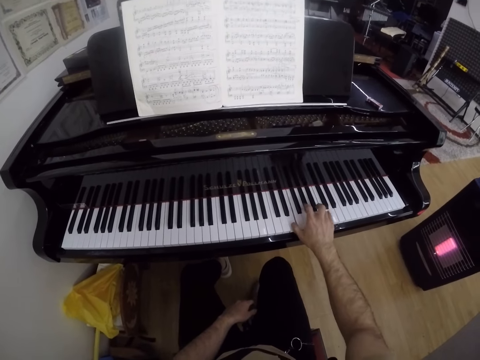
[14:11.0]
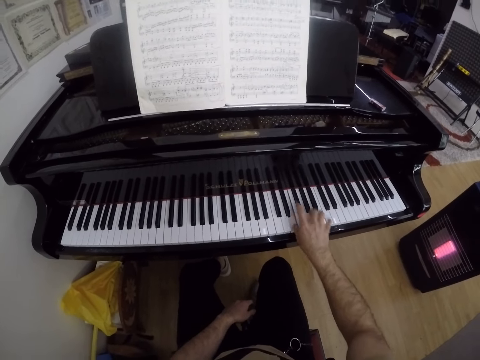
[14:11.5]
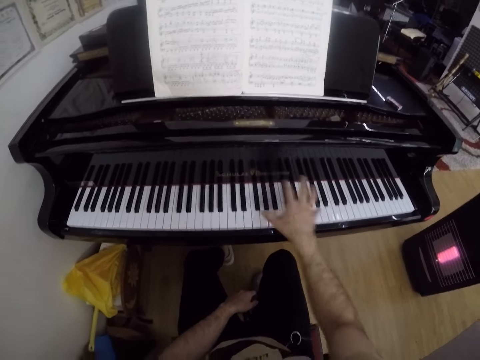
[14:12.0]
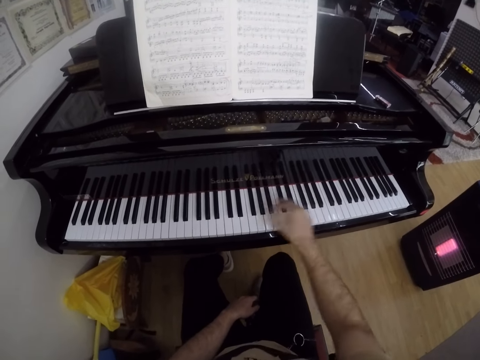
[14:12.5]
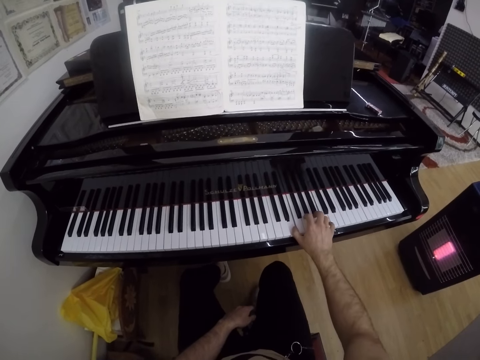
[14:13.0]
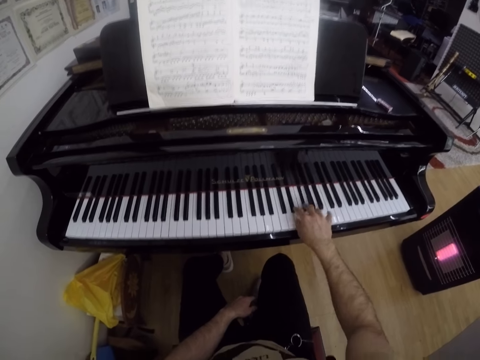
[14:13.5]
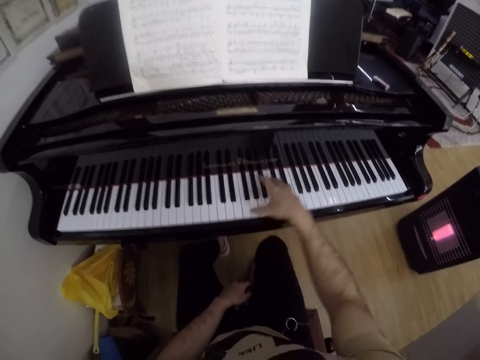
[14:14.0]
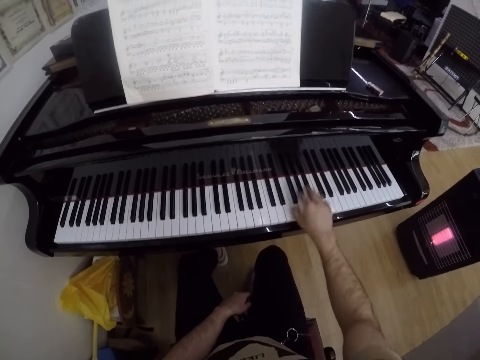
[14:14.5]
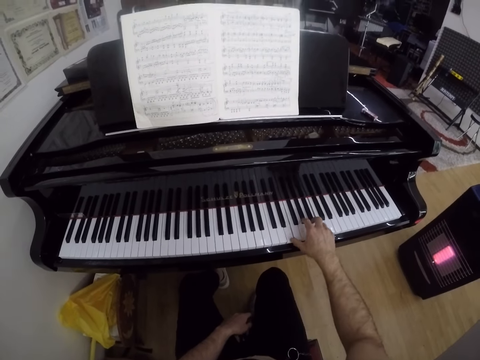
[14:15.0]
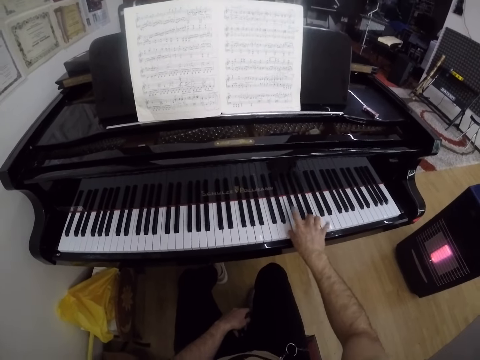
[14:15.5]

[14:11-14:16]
The camera wearer plays the keyboard with his right hand.

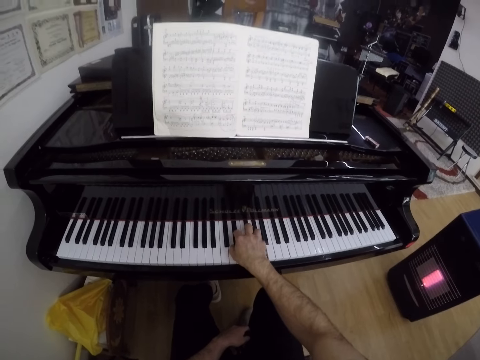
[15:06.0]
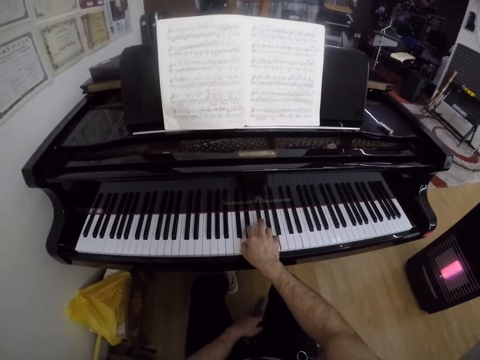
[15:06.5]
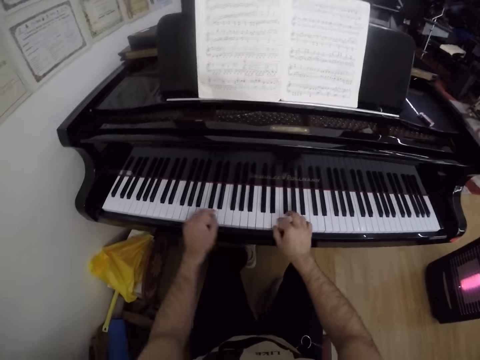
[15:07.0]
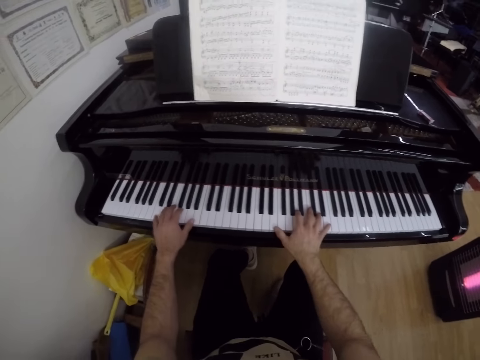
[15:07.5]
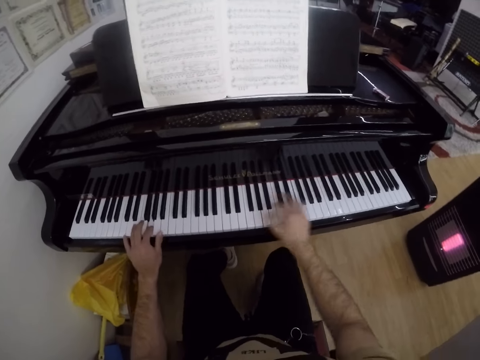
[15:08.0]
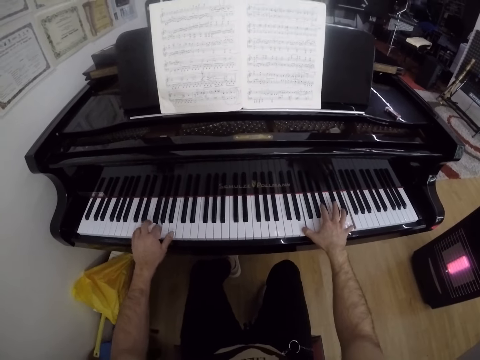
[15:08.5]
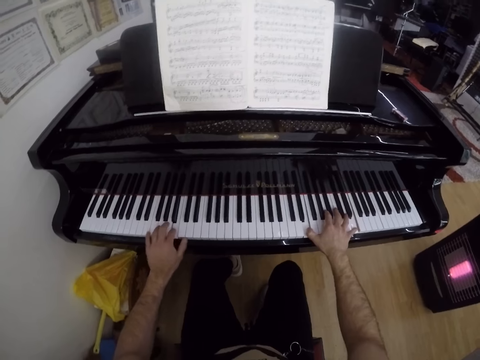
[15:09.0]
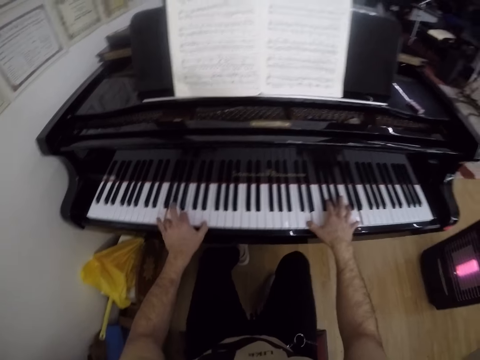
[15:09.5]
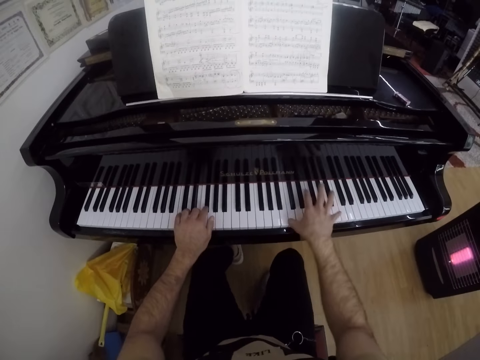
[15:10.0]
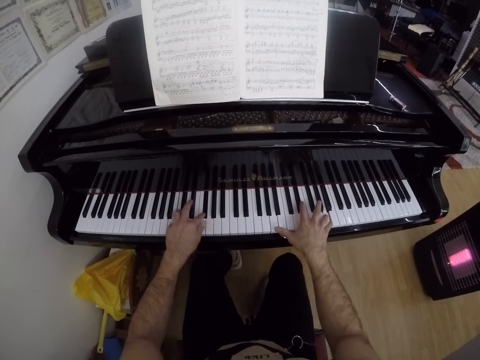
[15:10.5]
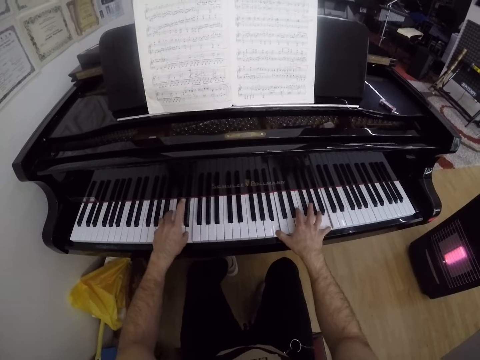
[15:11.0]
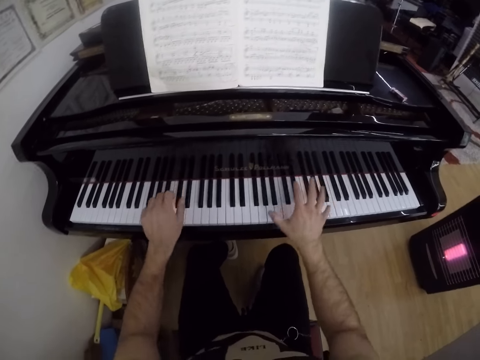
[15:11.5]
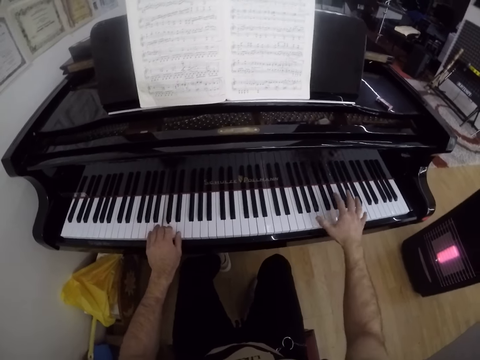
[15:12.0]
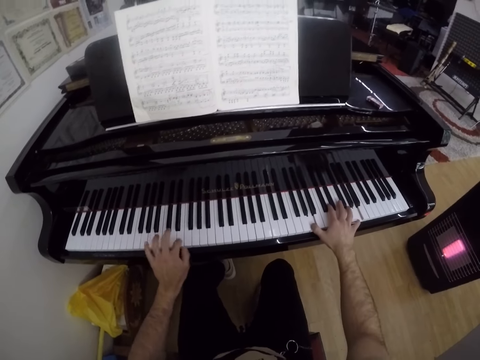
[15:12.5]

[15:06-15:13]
The camera wearer plays the keyboard with both hands.

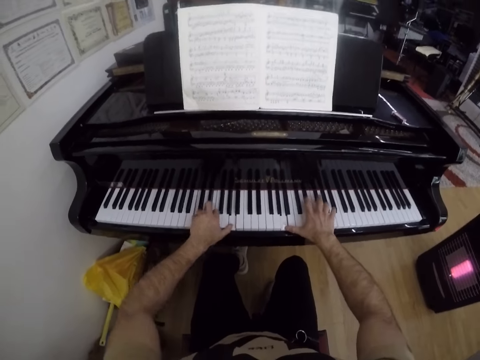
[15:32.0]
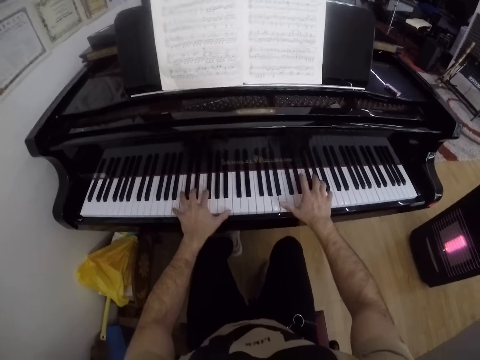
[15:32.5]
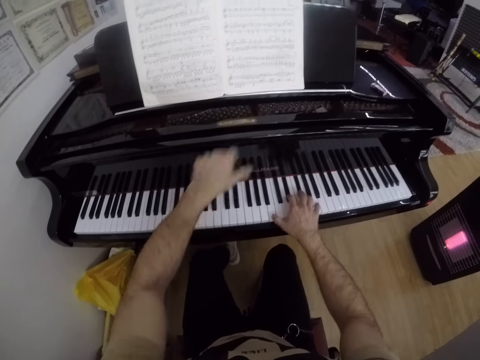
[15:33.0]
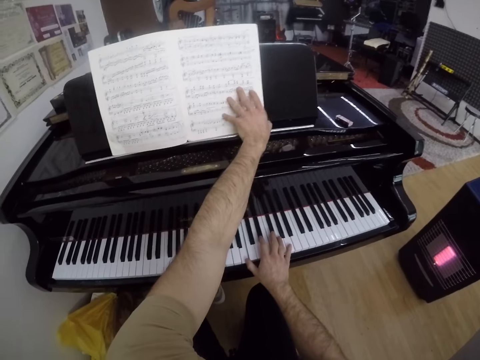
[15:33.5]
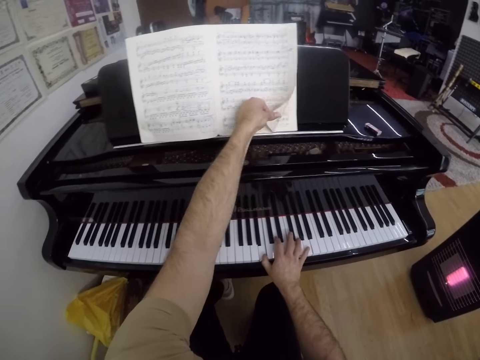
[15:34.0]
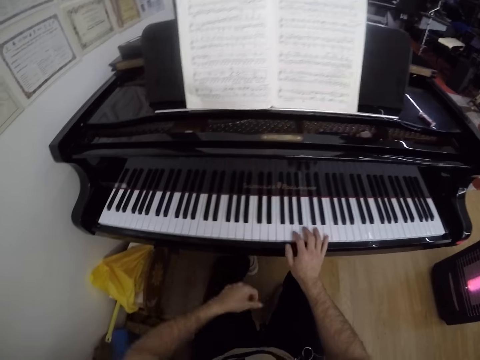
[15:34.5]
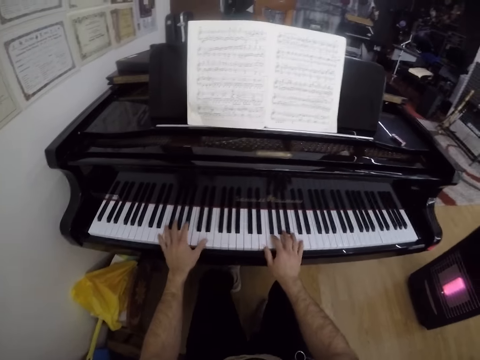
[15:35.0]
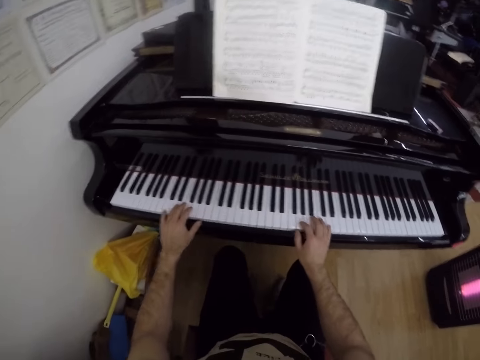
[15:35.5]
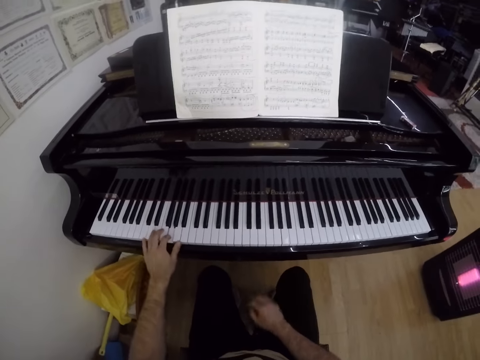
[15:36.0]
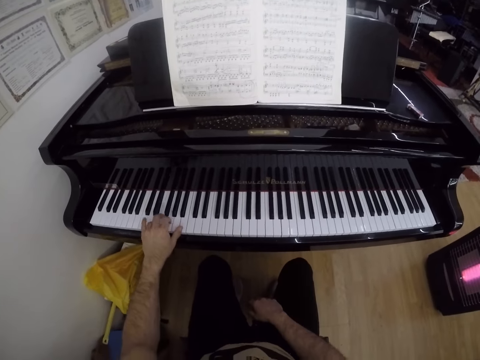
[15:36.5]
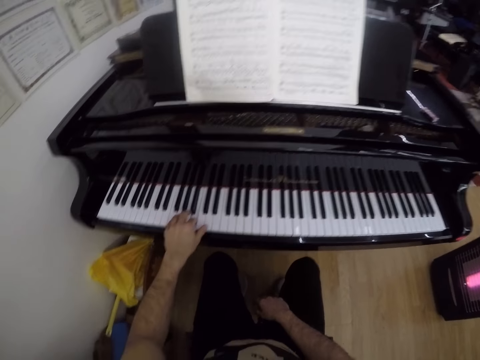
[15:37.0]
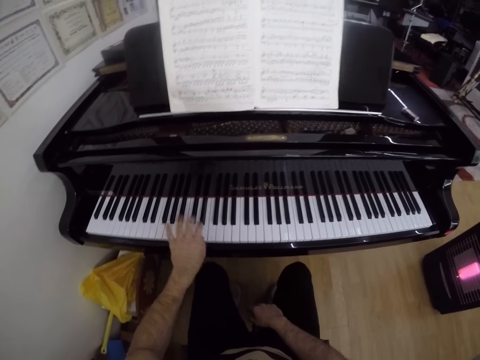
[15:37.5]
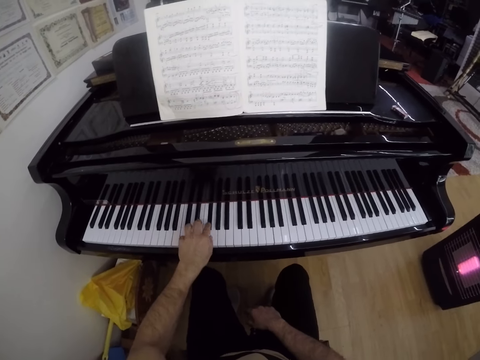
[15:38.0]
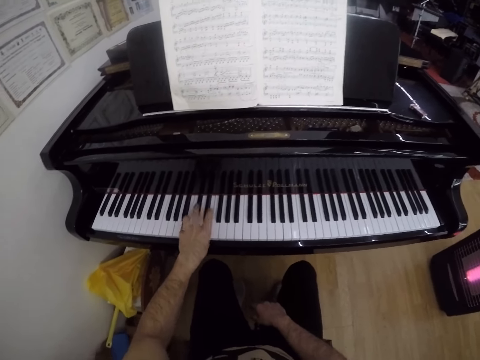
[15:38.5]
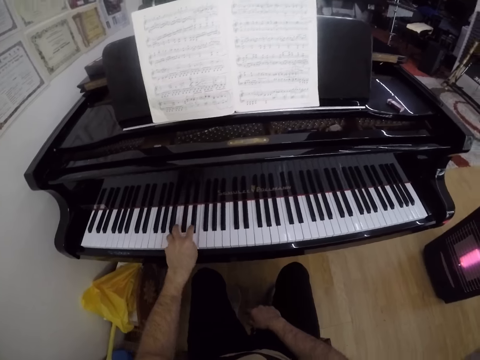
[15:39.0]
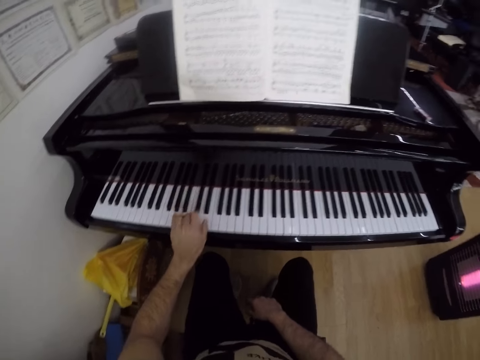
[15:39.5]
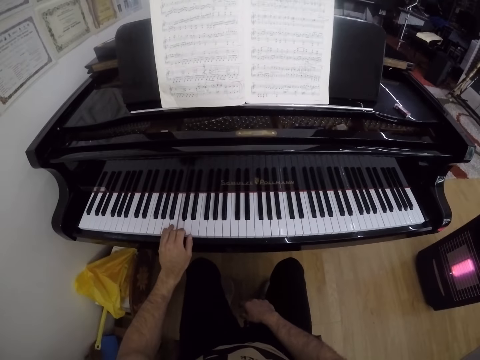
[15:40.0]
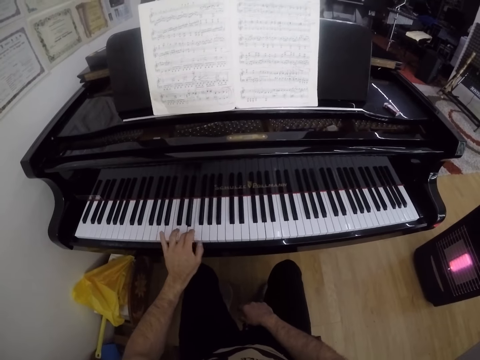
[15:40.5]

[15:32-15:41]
The camera wearer touches a book page with his left hand. He plays the keyboard with both hands. He plays the keyboard with his left hand.

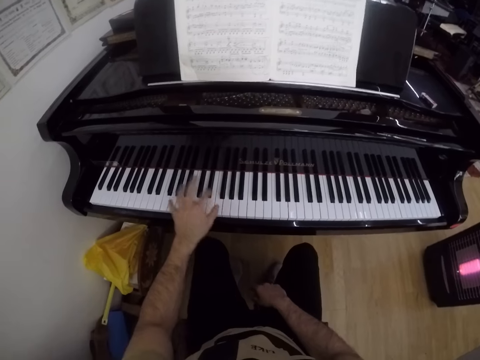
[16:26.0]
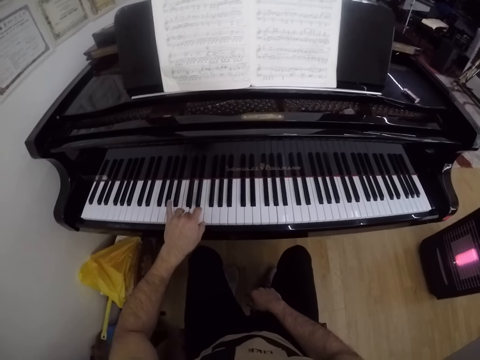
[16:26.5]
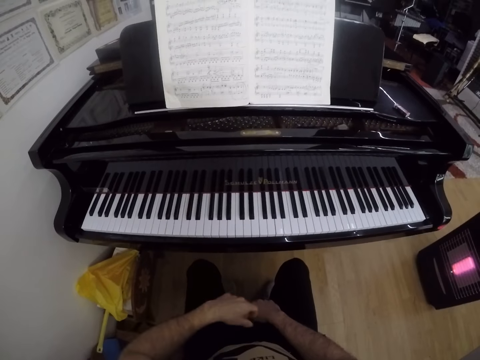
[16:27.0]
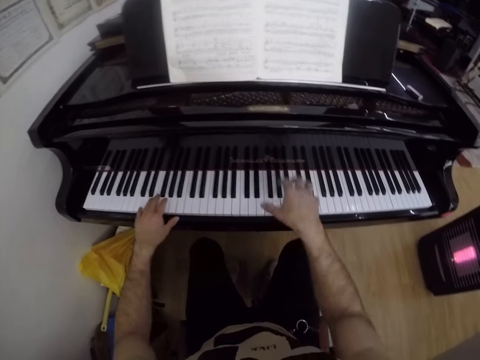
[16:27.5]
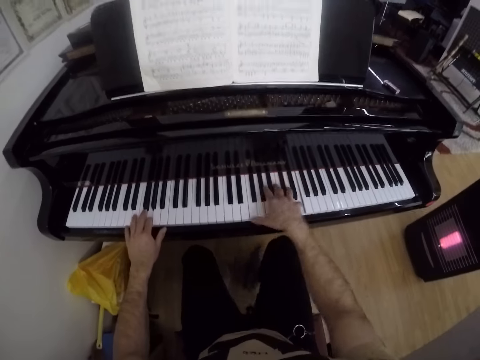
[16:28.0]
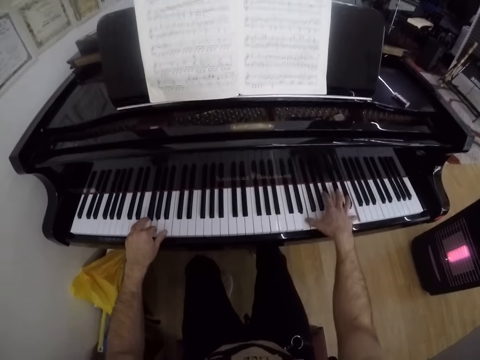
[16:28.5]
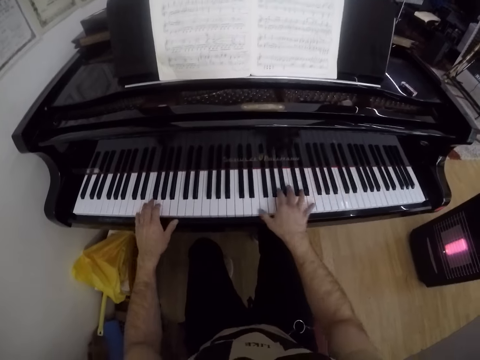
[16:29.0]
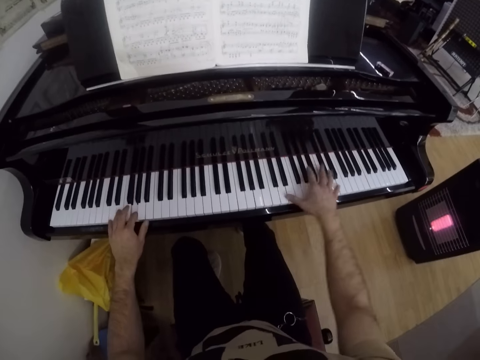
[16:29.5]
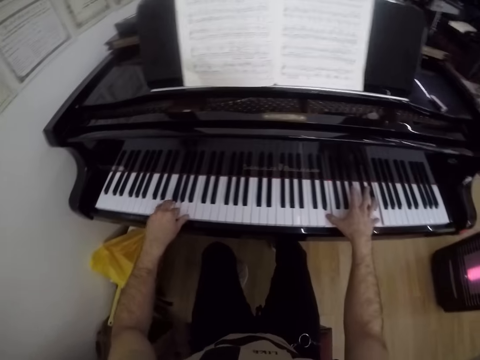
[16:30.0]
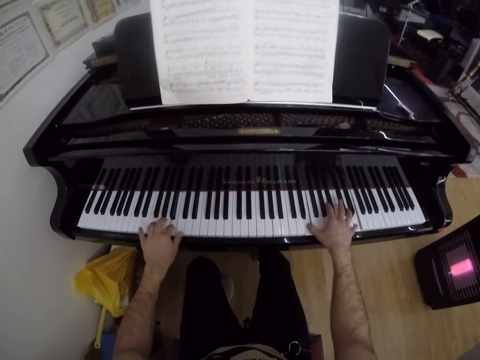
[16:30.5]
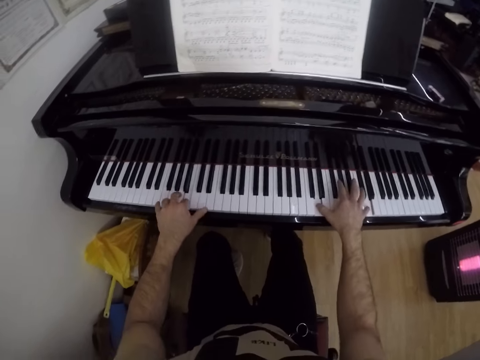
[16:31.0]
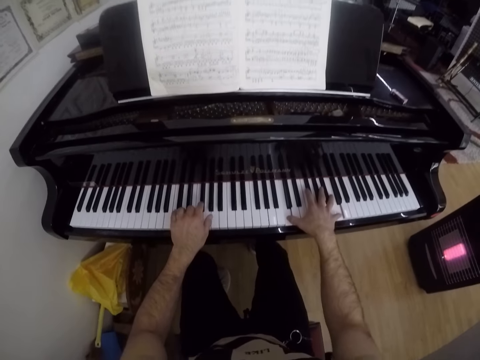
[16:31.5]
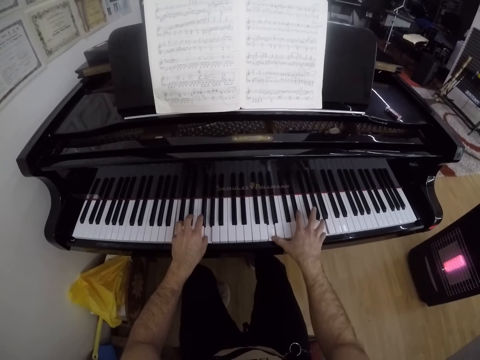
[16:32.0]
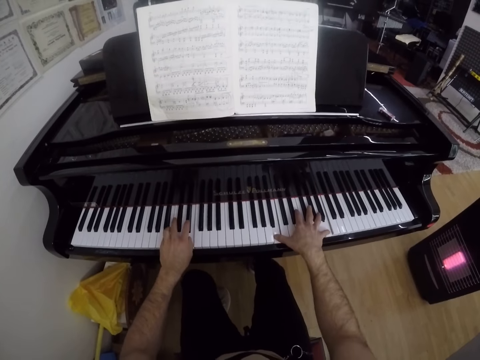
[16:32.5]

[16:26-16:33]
The camera wearer plays the keyboard with both hands.
